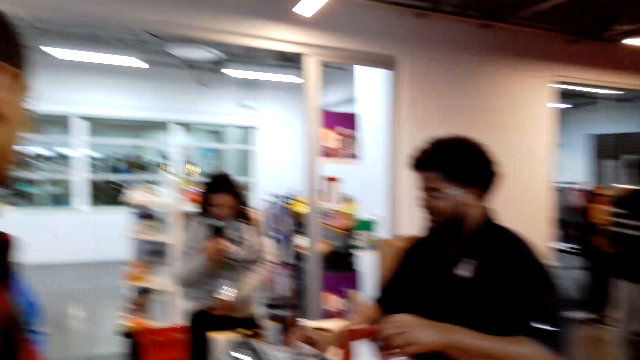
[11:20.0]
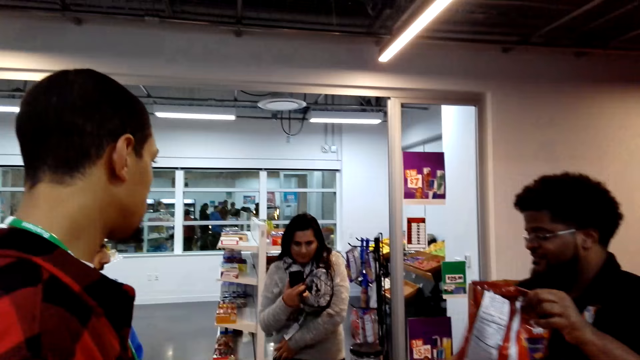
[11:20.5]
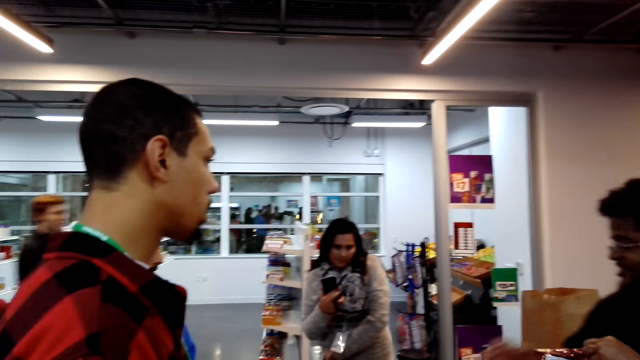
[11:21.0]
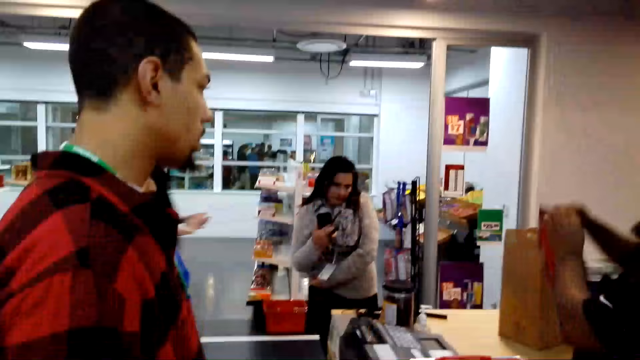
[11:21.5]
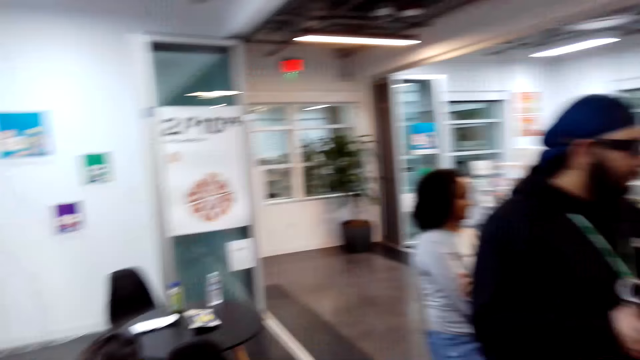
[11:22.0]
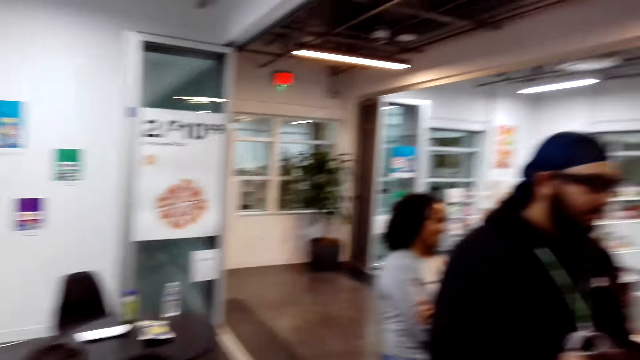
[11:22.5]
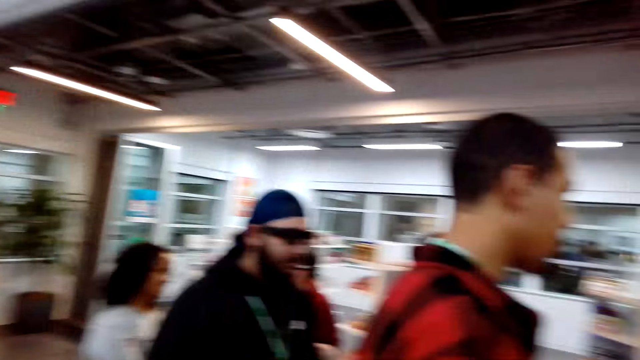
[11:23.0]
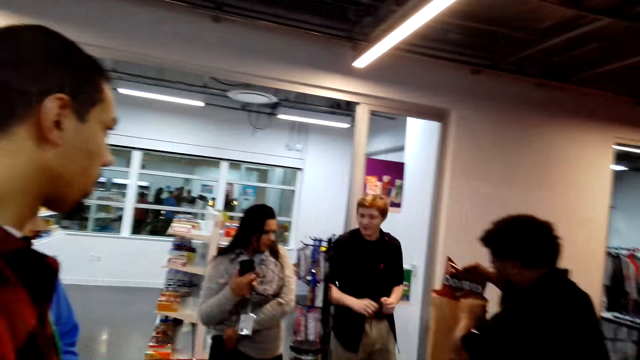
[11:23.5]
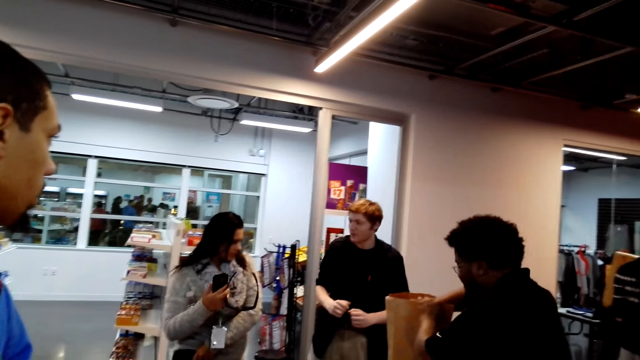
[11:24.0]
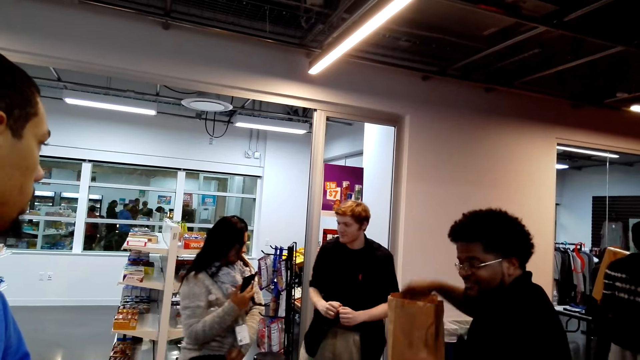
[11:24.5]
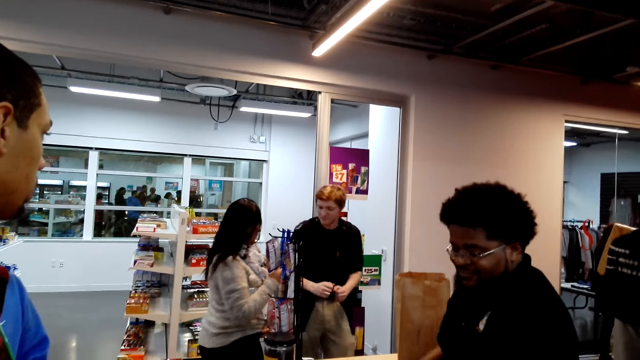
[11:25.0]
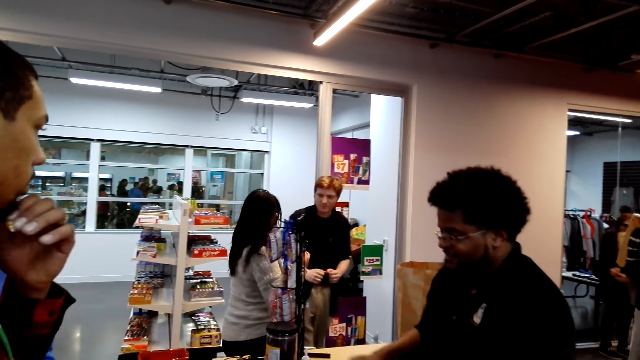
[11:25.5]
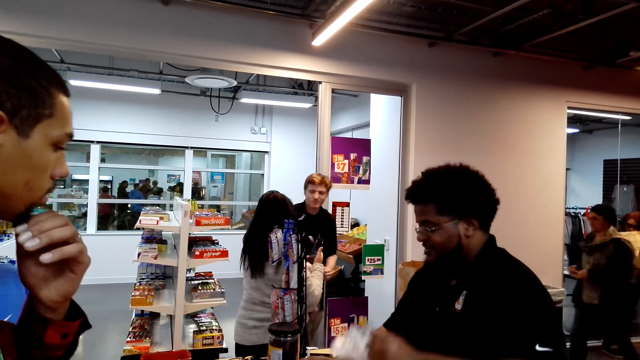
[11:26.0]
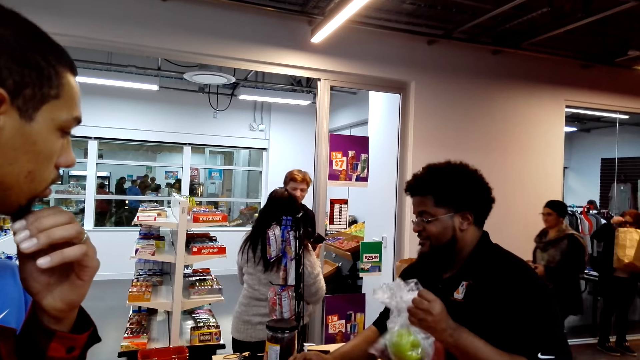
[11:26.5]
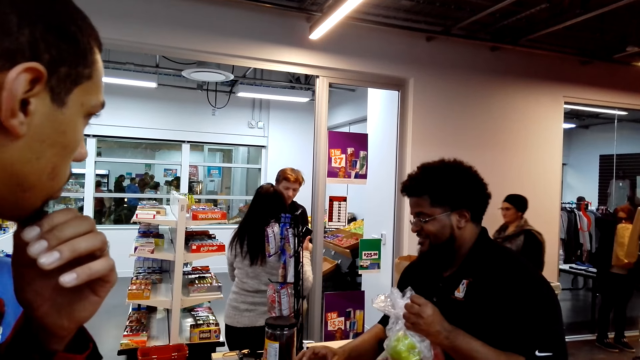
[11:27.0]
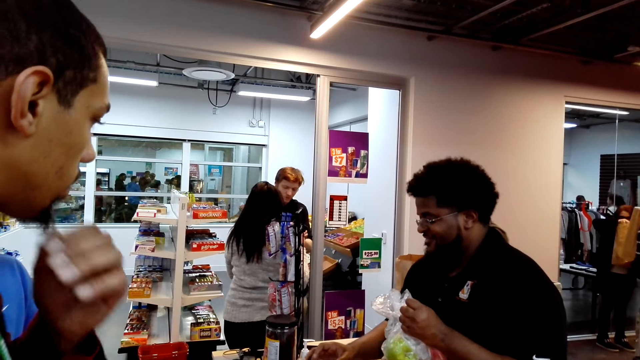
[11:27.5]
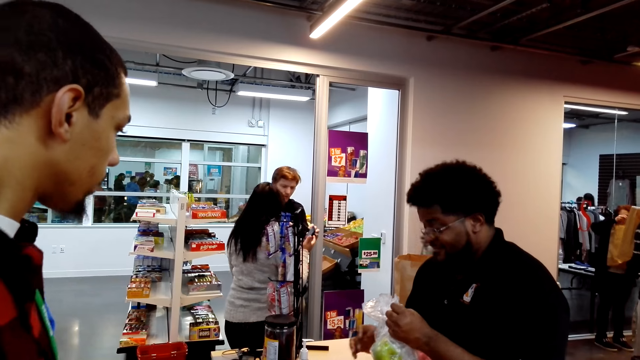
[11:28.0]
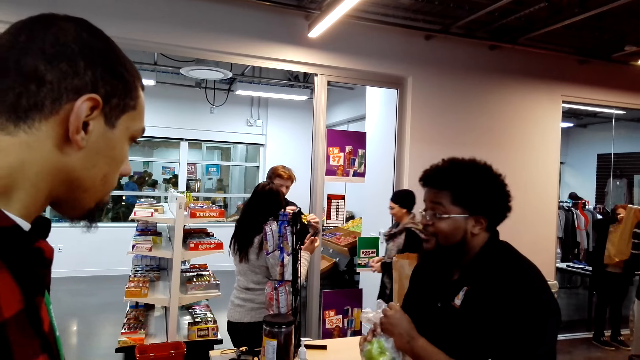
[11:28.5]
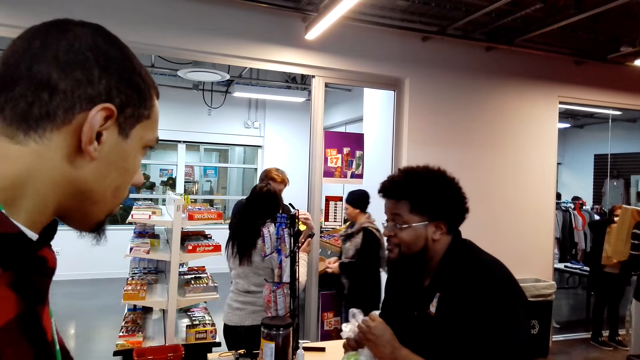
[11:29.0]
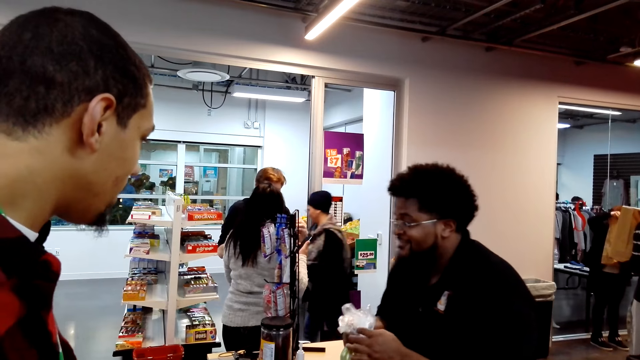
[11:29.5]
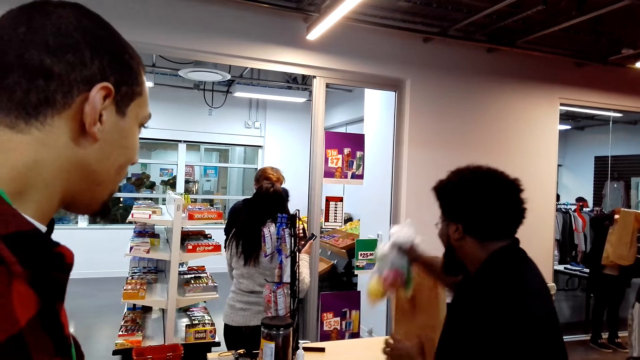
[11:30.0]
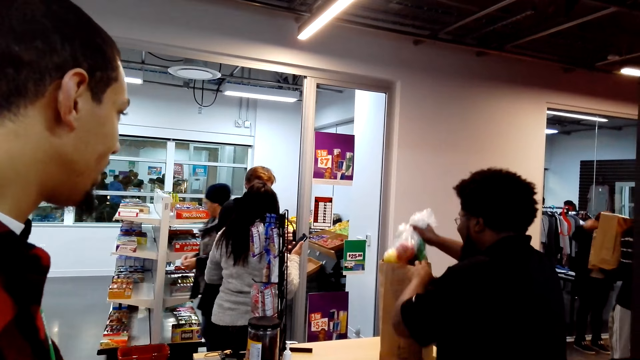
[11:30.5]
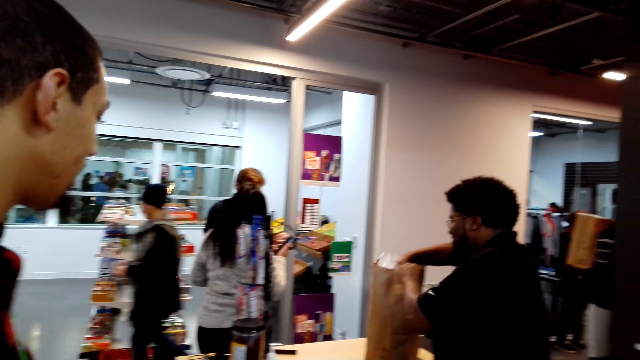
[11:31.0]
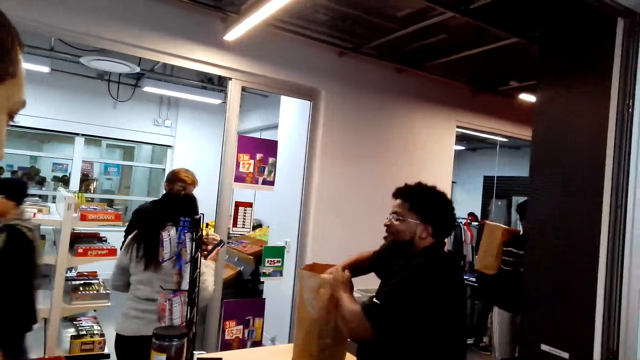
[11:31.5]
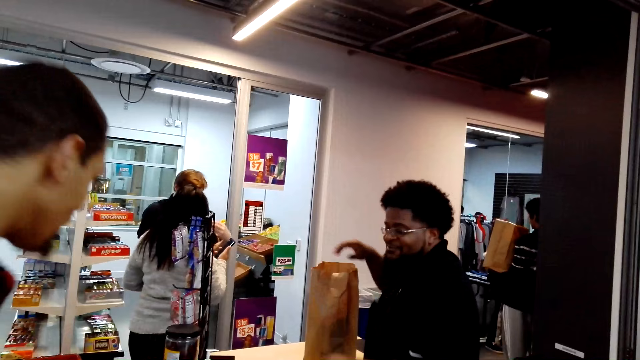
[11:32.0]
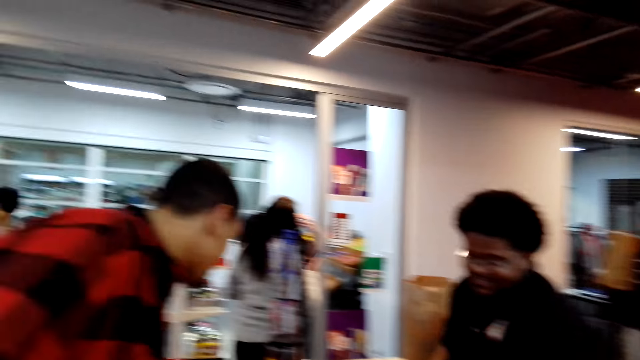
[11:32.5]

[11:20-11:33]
The camera wearer walks in the supermarket. A man checks the item price. The man touches the beard and puts down the hand. The man puts items on the shopping bag.

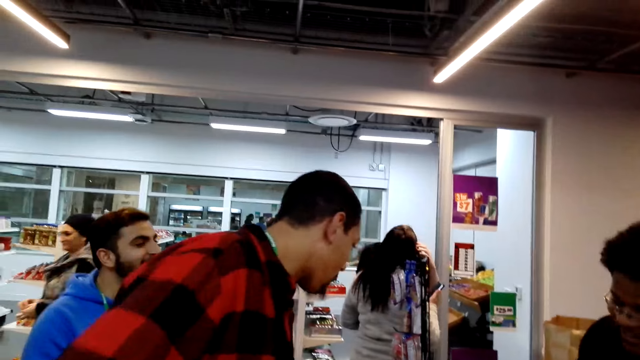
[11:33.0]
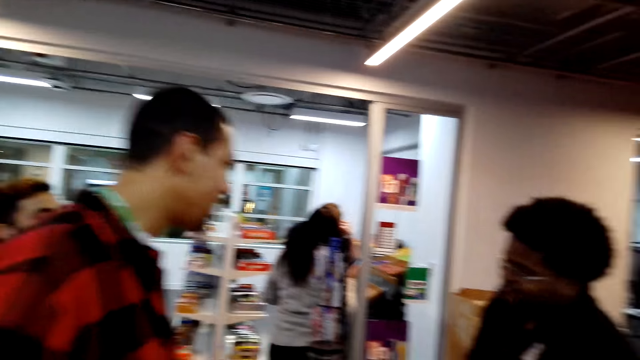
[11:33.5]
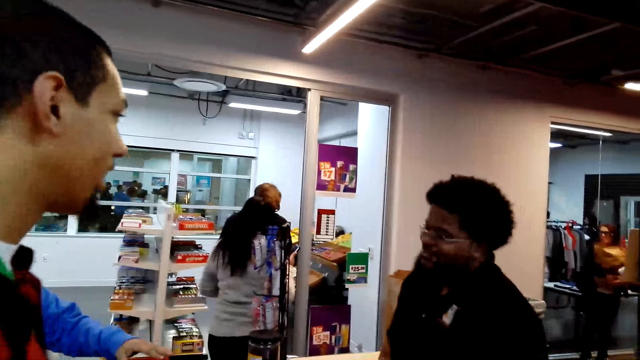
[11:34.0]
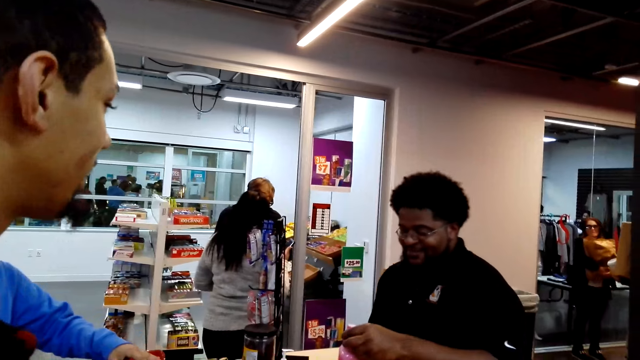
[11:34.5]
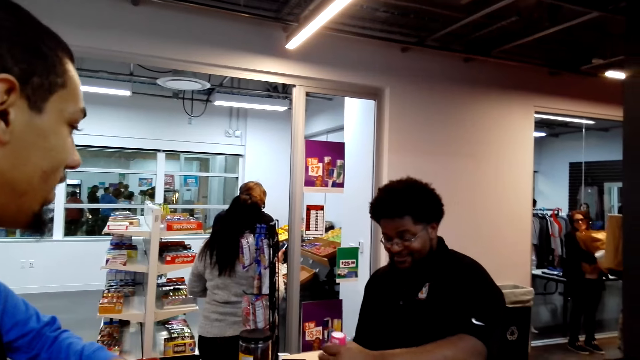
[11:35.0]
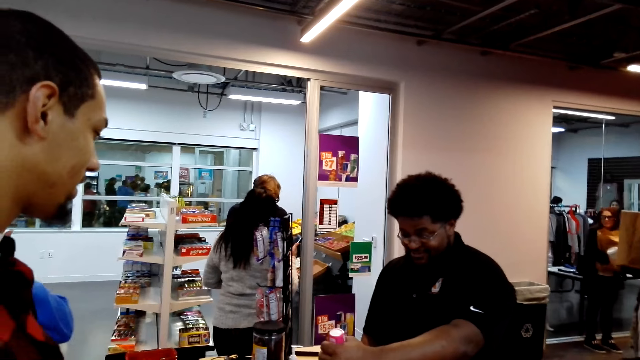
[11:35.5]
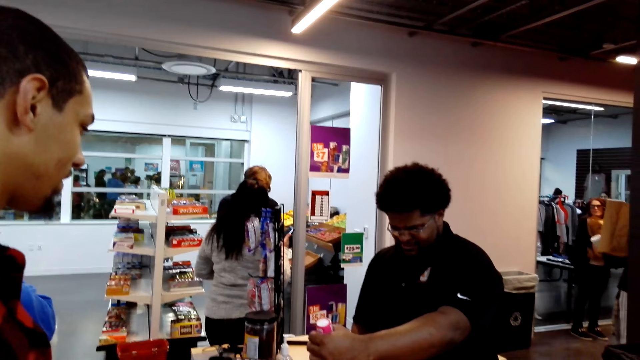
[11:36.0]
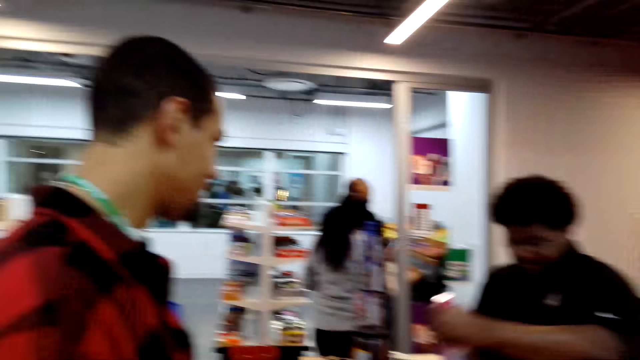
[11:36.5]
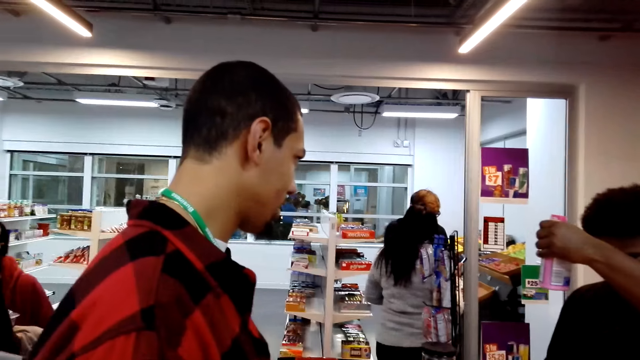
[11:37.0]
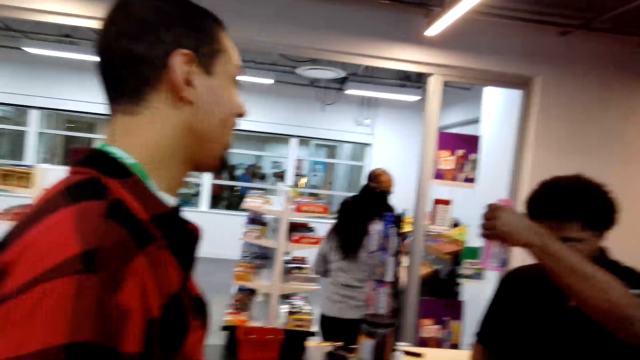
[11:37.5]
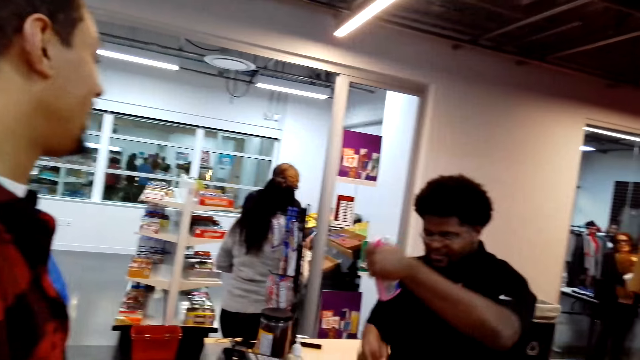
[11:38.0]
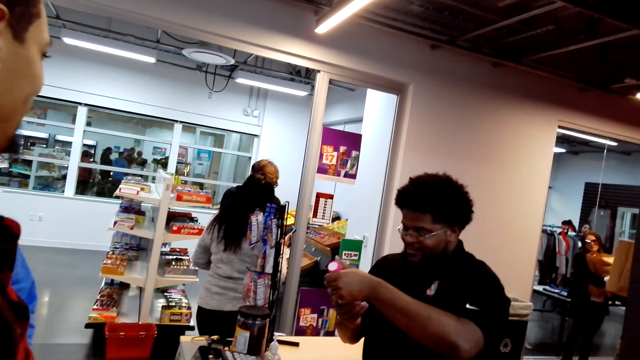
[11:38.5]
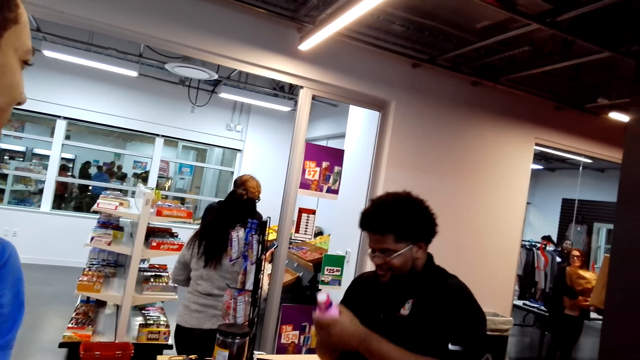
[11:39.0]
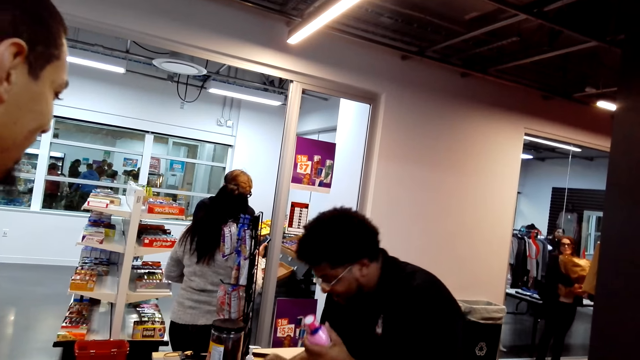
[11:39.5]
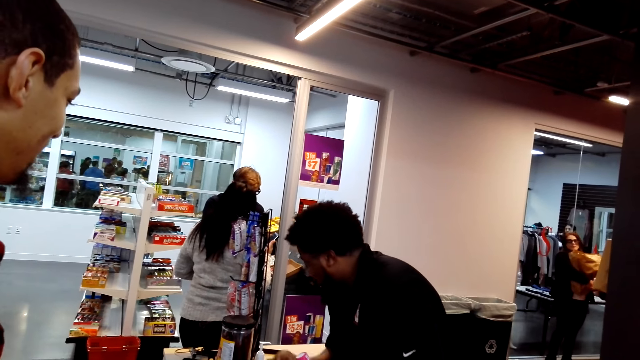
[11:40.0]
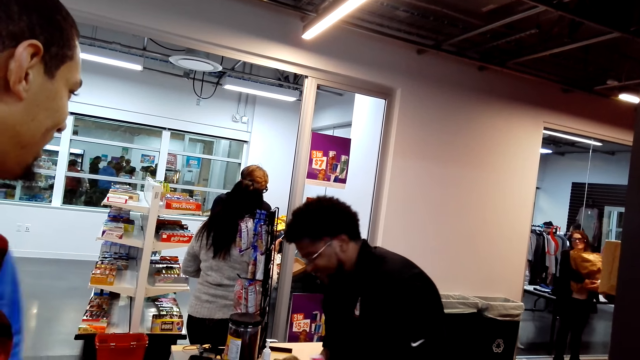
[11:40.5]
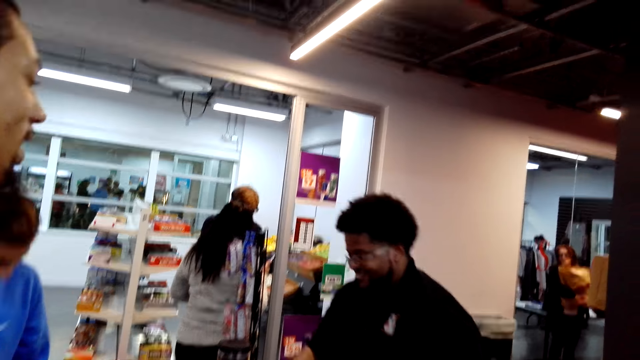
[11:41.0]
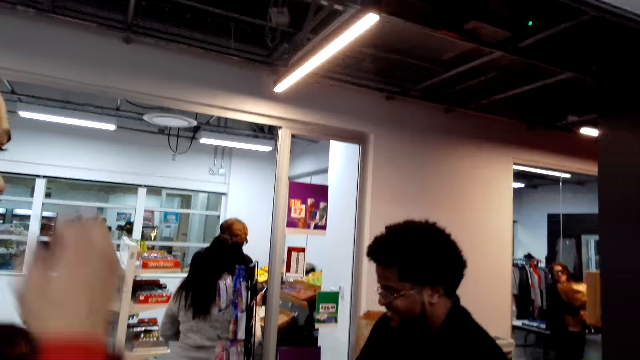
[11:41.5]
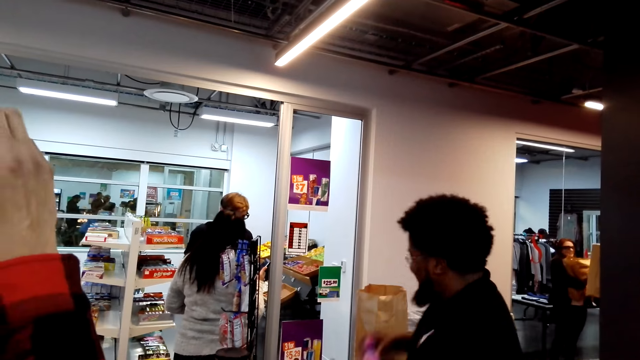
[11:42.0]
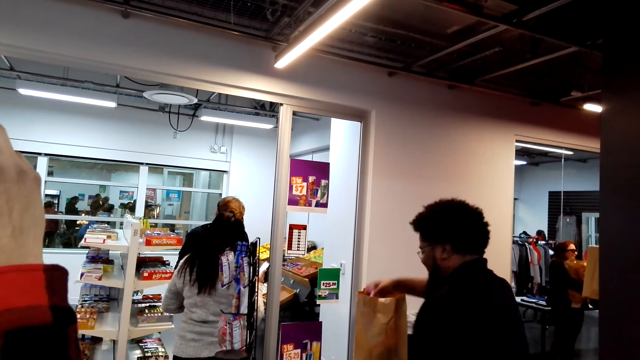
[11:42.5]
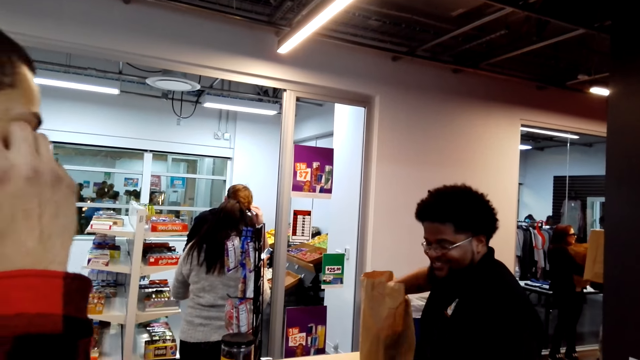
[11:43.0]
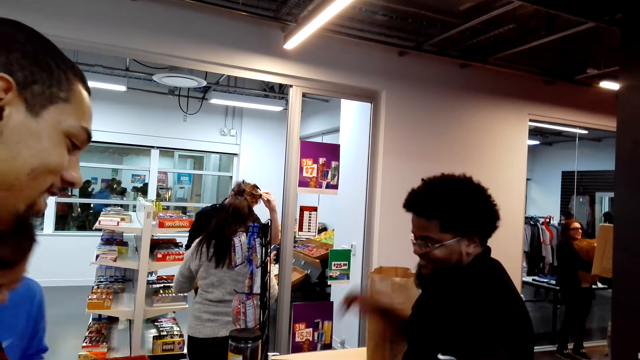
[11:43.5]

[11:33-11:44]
A man interacts with a cashier. Another man checks item prices. The other man puts items on the shopping bag.
